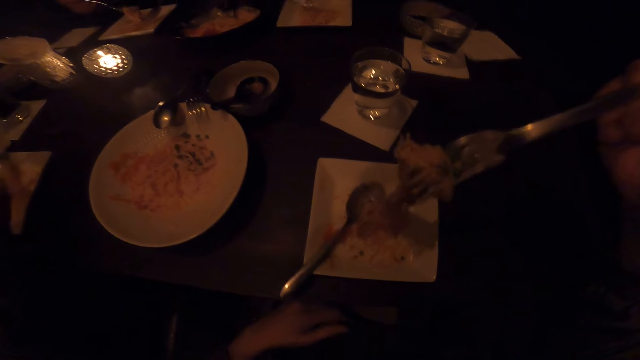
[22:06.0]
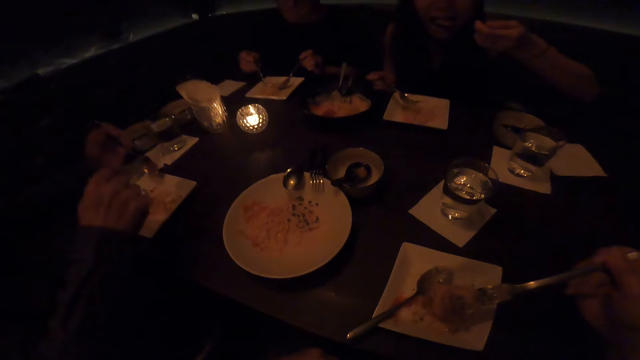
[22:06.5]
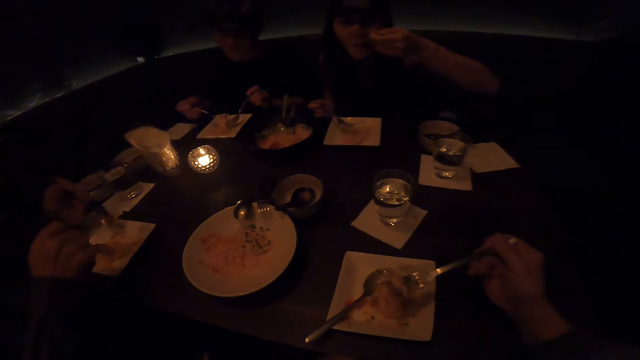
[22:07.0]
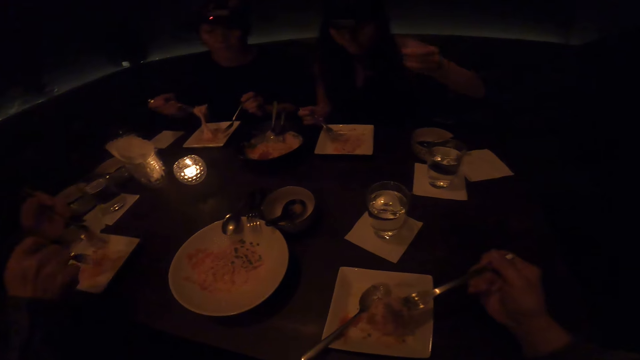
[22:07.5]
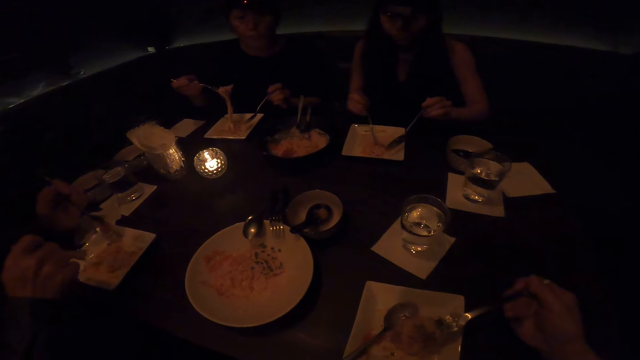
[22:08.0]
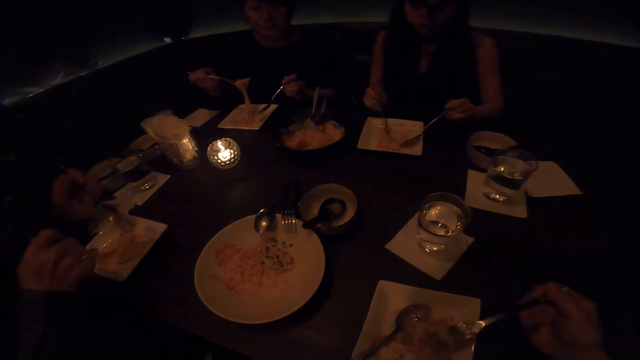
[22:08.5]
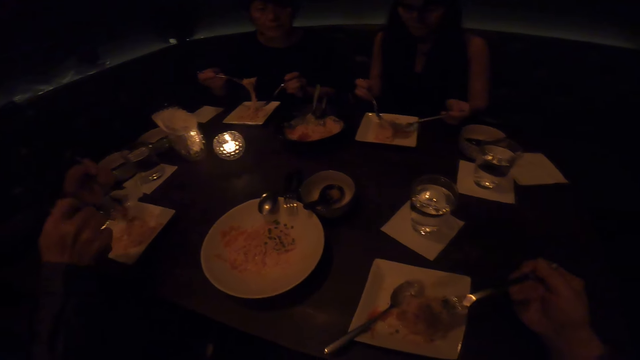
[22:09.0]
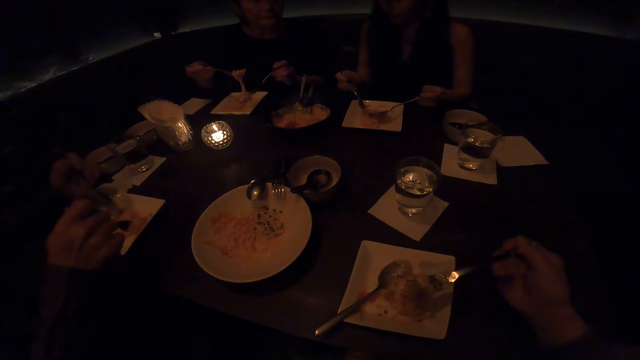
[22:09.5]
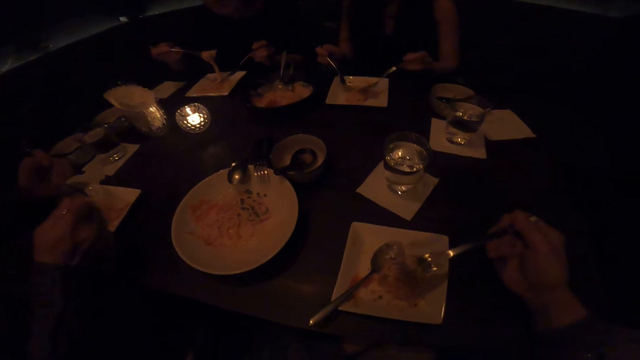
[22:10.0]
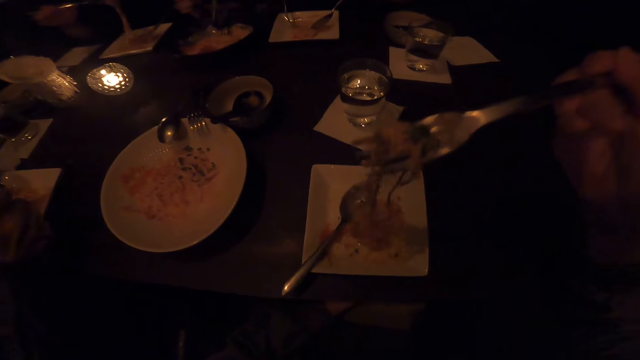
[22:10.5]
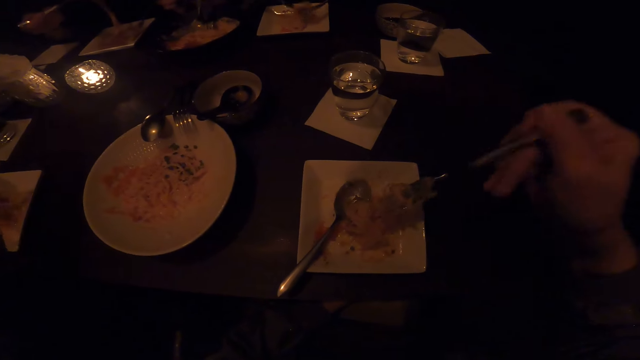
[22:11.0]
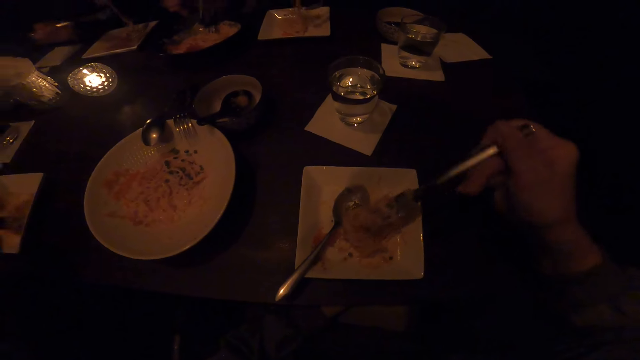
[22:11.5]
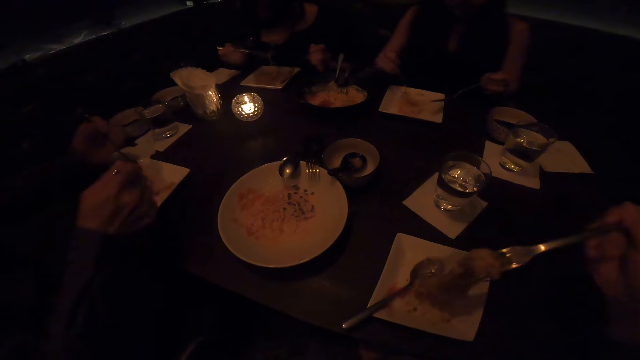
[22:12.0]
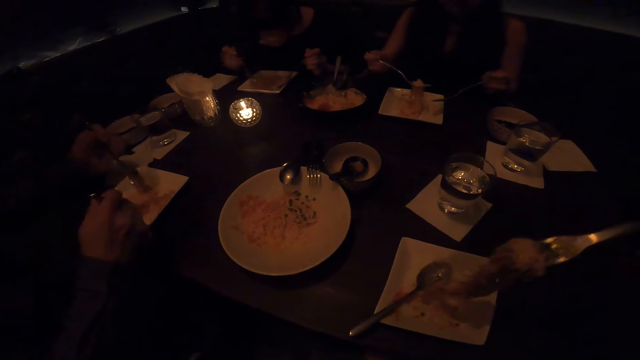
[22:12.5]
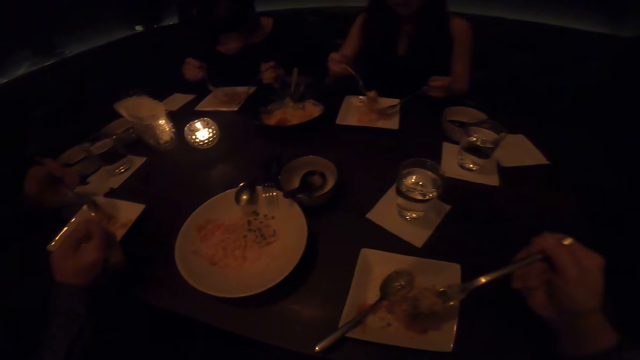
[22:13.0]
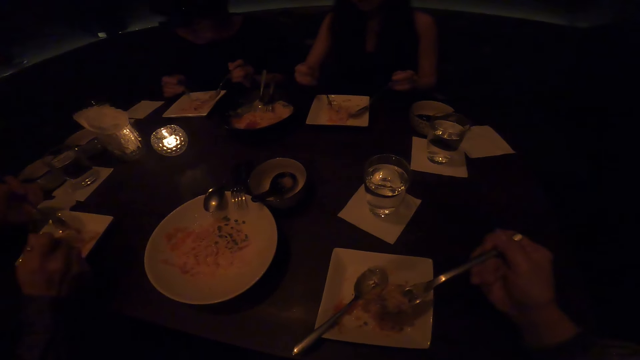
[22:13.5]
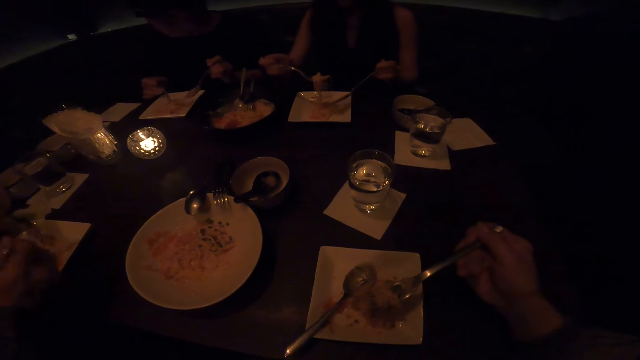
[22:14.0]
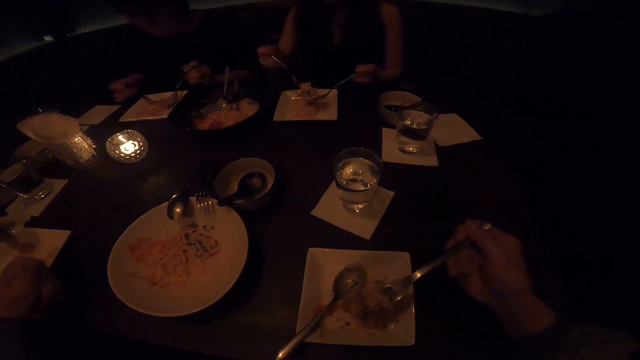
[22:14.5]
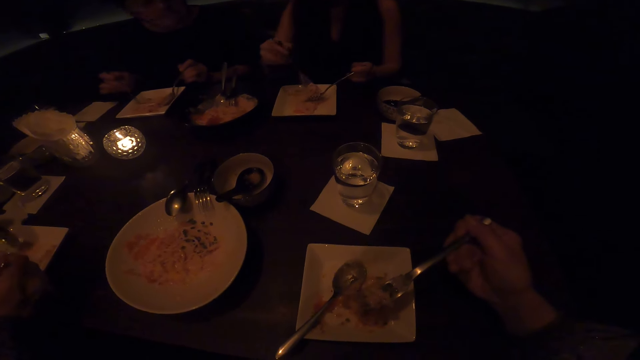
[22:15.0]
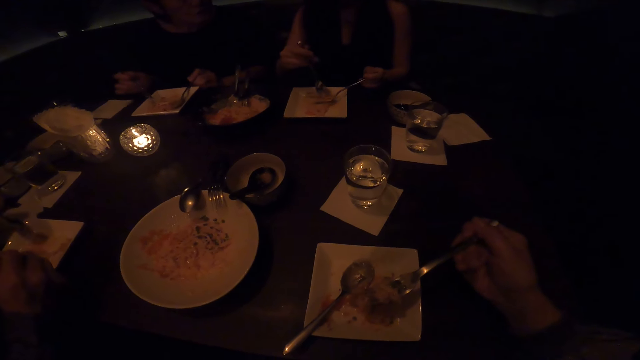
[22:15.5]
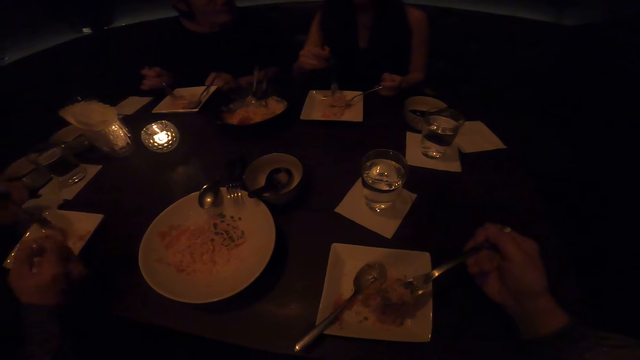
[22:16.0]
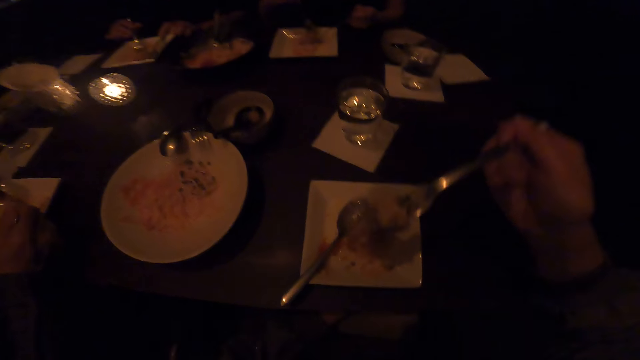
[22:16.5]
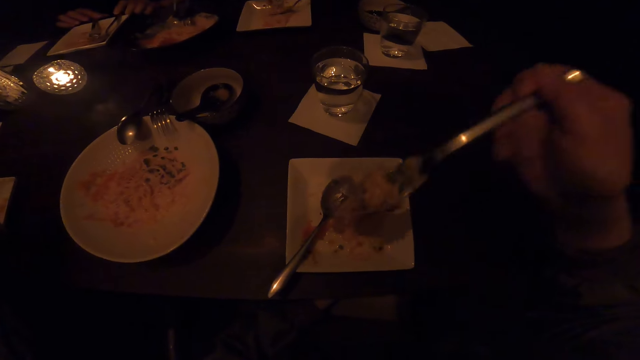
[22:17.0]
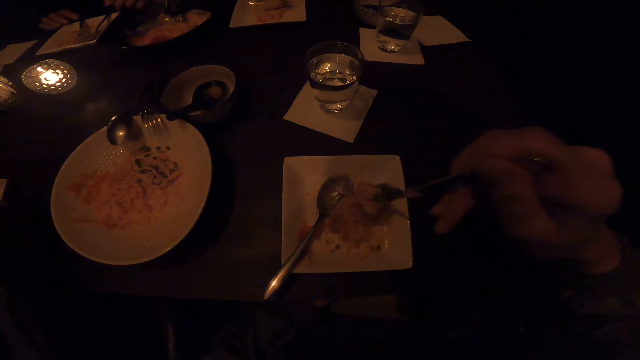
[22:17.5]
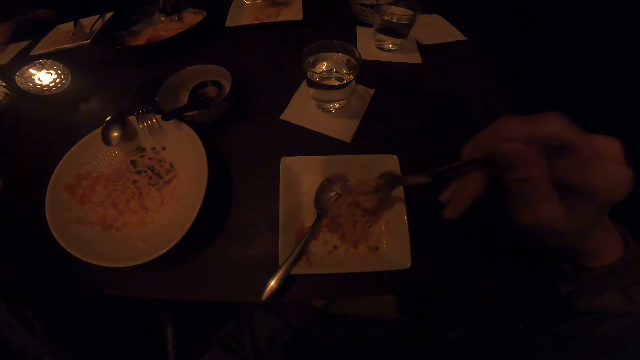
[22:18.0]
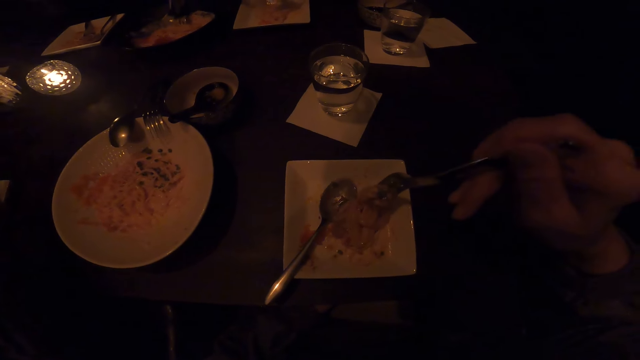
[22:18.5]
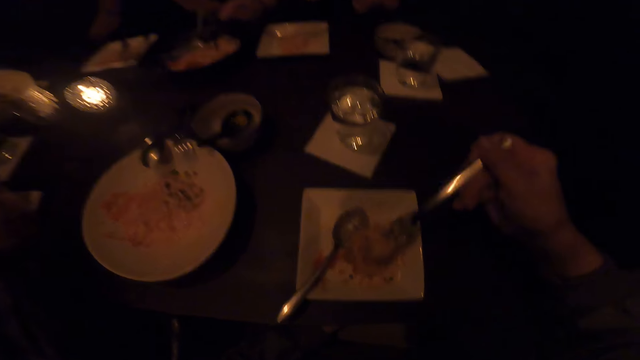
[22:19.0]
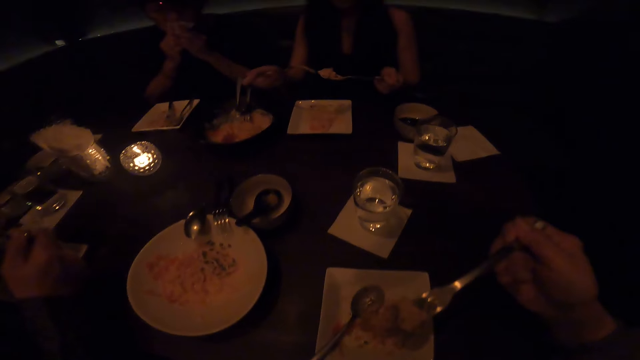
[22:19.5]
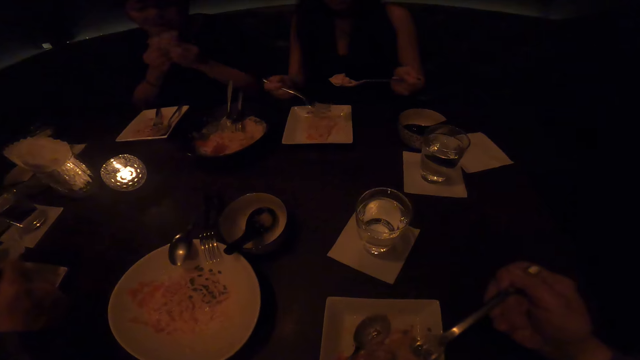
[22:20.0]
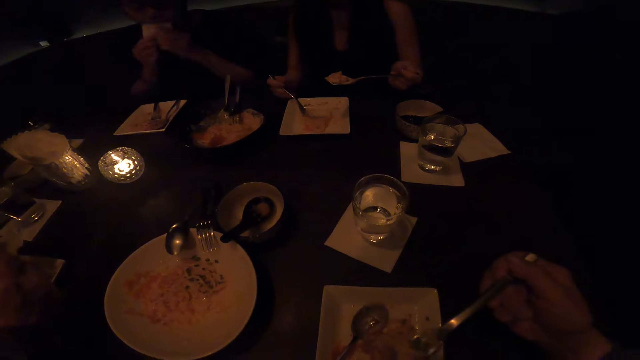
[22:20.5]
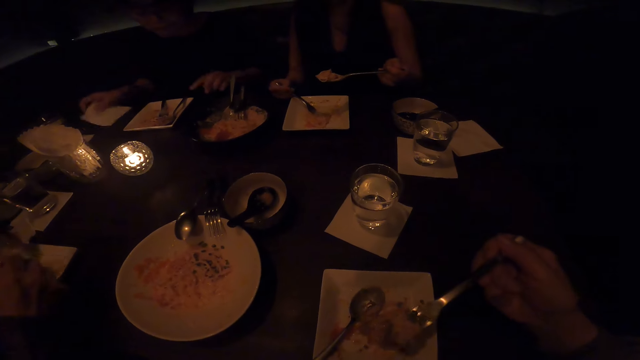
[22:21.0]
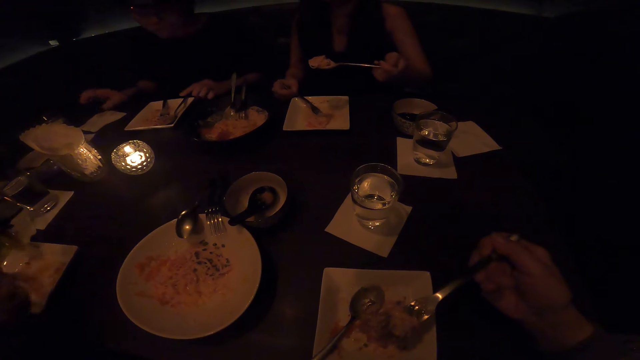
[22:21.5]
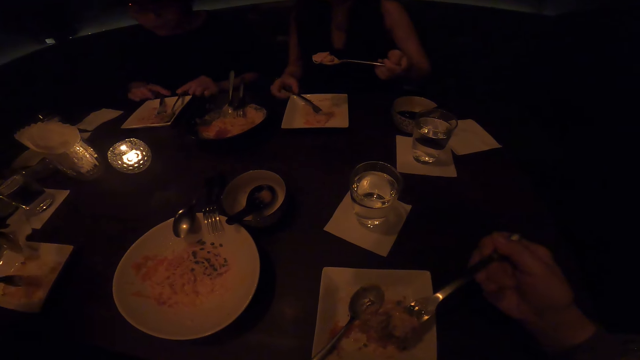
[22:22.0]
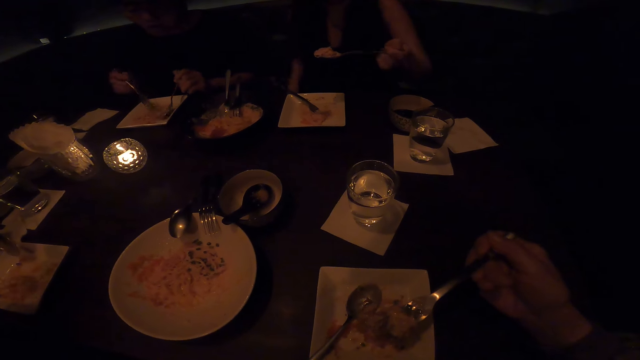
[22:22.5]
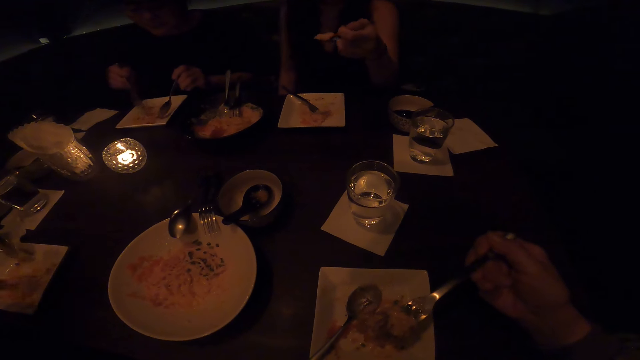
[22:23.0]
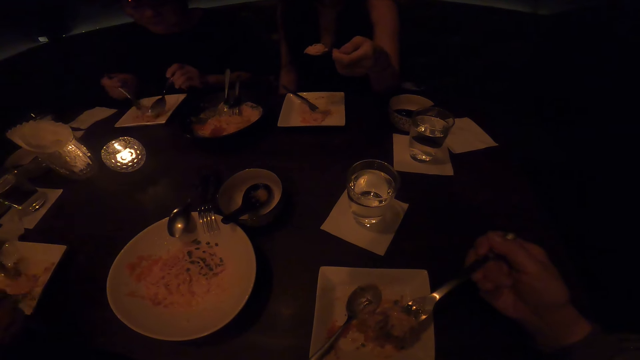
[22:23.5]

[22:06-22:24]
The camera wearer holds a fork. A lady fetches food from a plate.

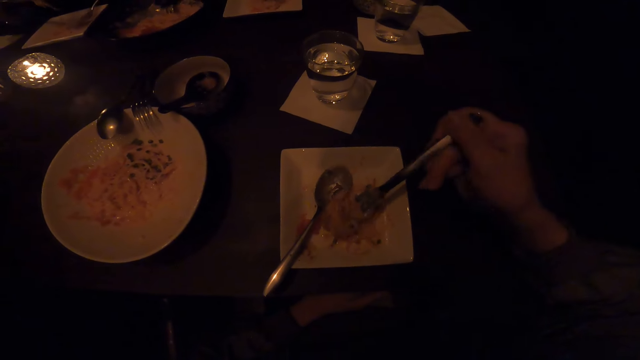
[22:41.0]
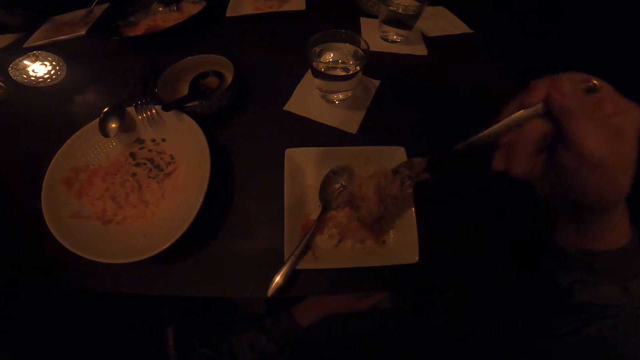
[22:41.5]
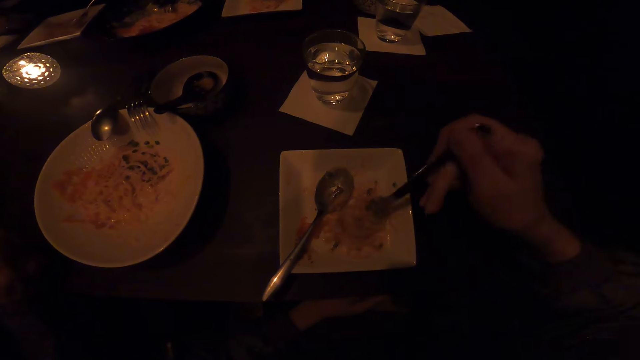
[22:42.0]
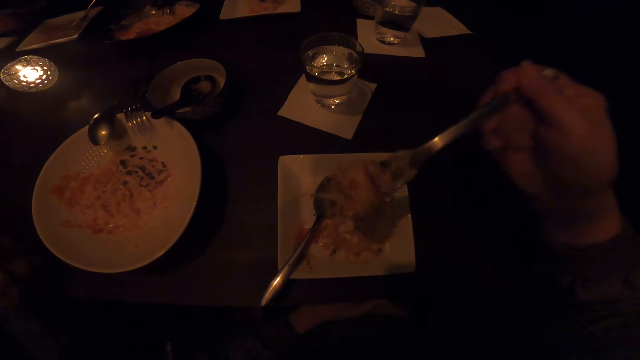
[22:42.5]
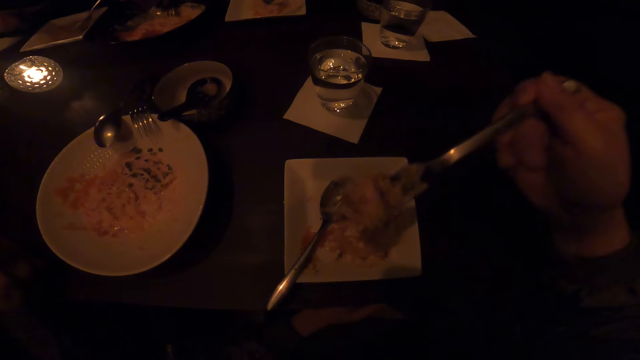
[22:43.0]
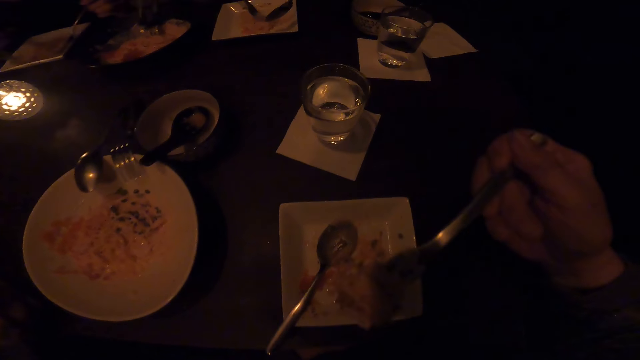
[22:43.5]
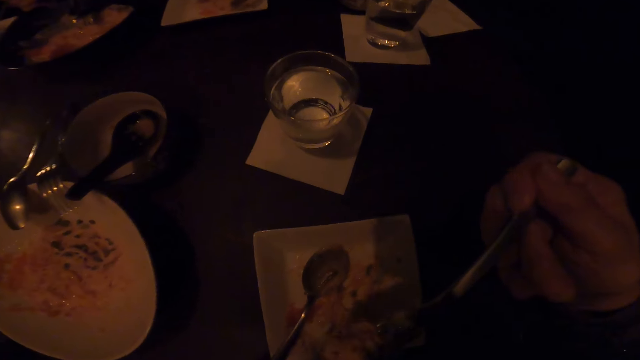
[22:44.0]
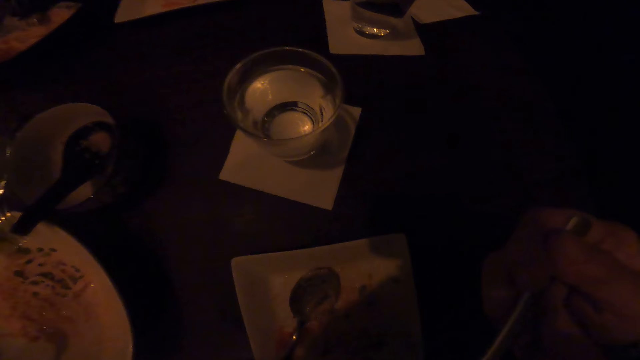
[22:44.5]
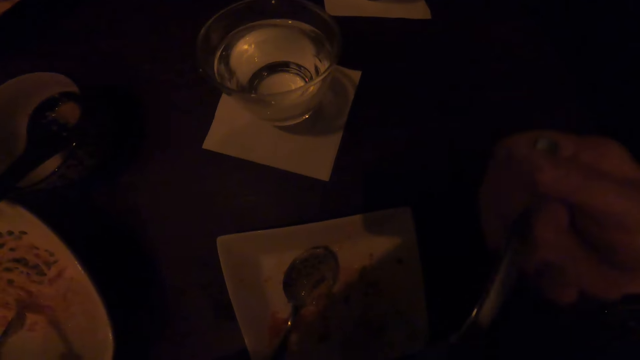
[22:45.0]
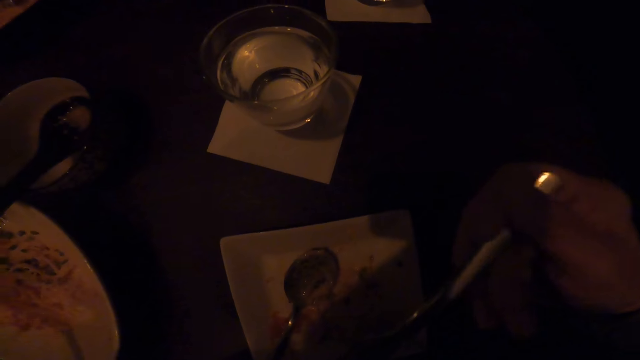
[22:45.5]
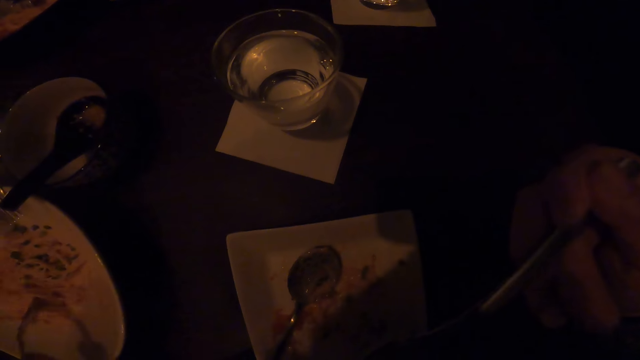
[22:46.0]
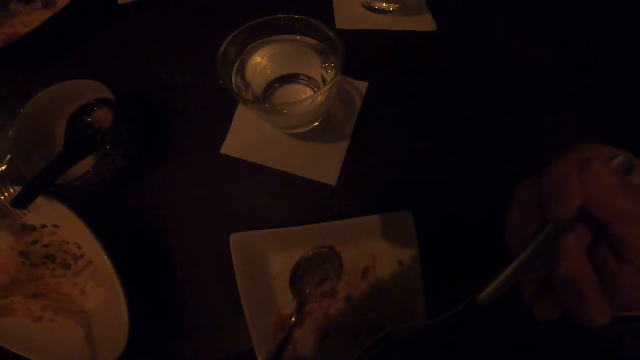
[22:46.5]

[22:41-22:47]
The camera wearer scoops food. They eat the food. A man serves the food.
